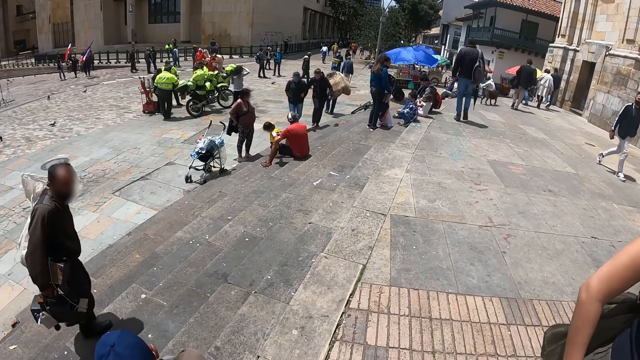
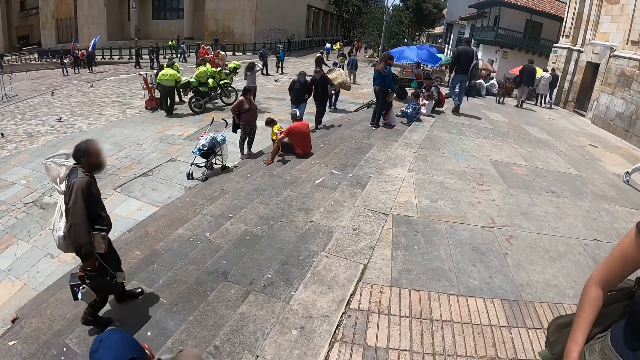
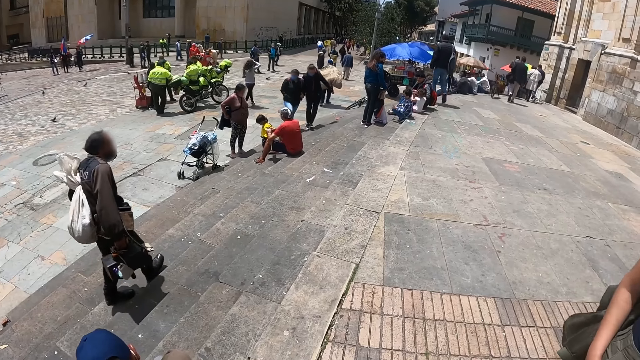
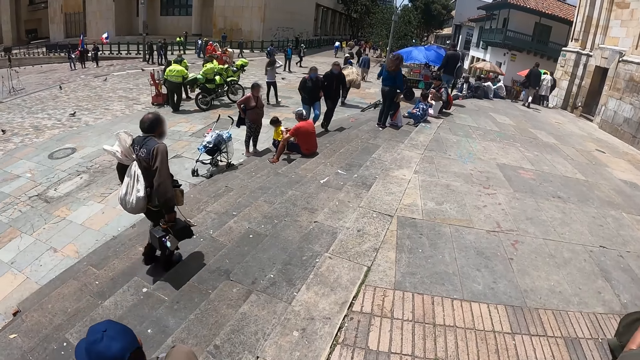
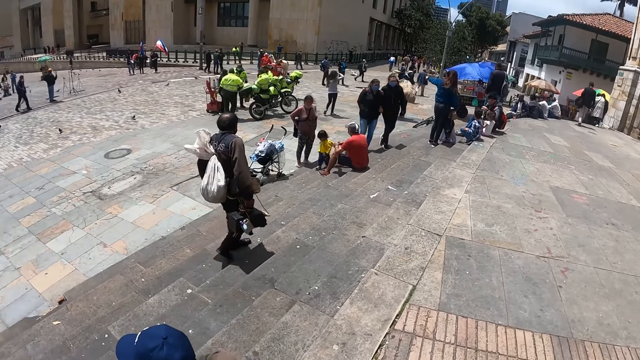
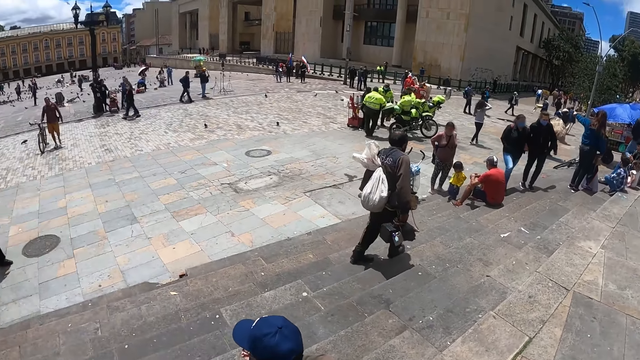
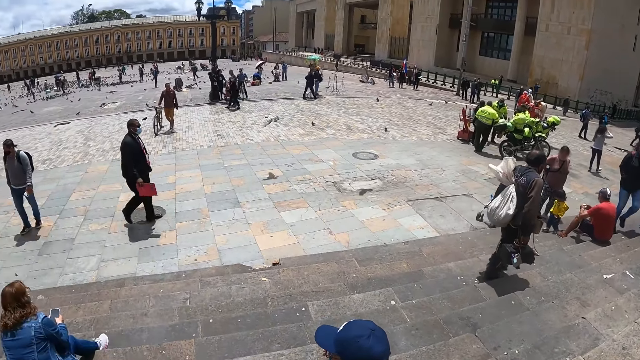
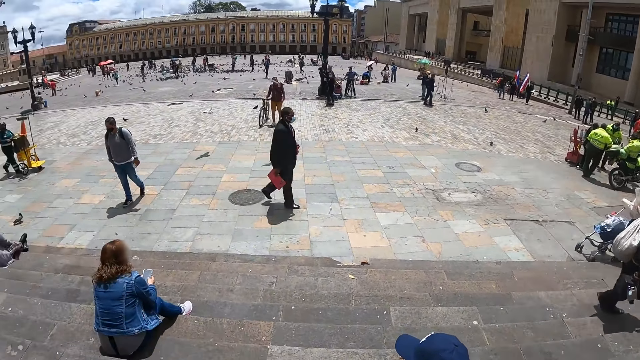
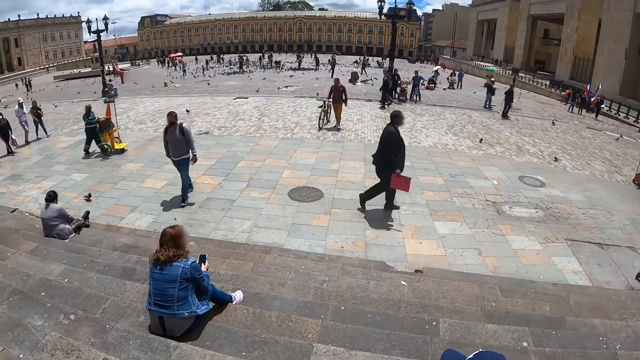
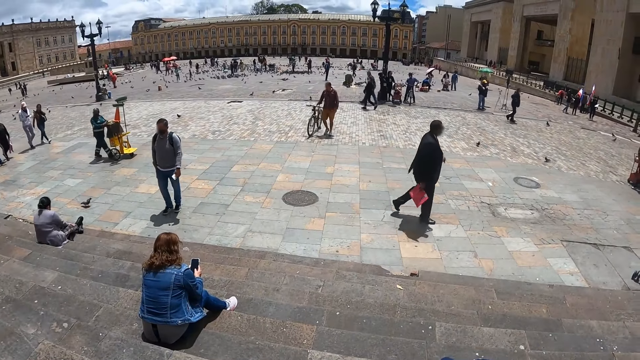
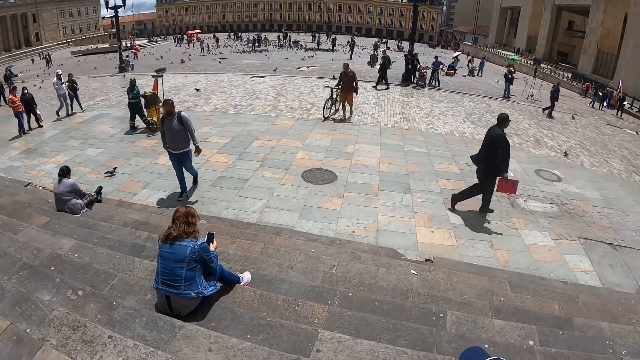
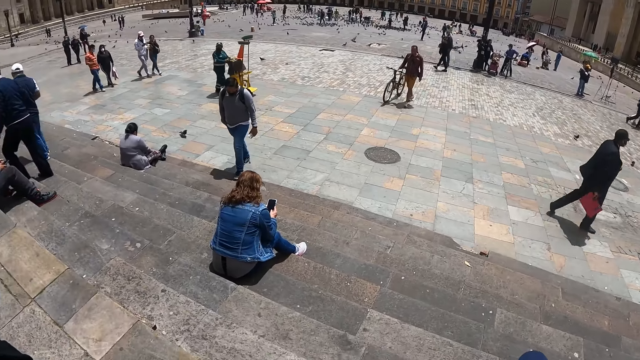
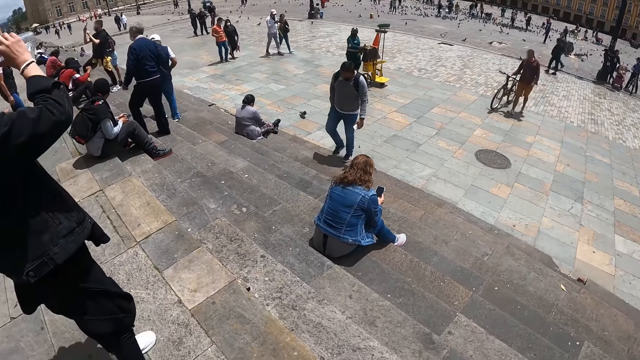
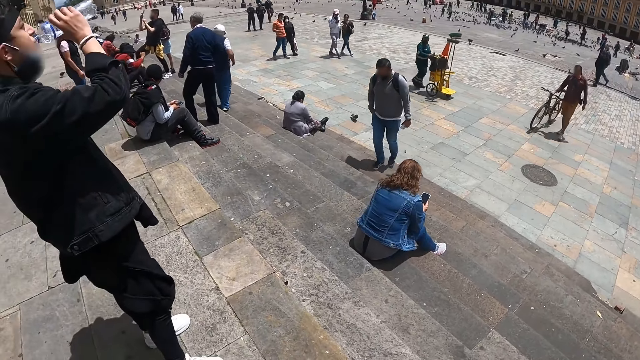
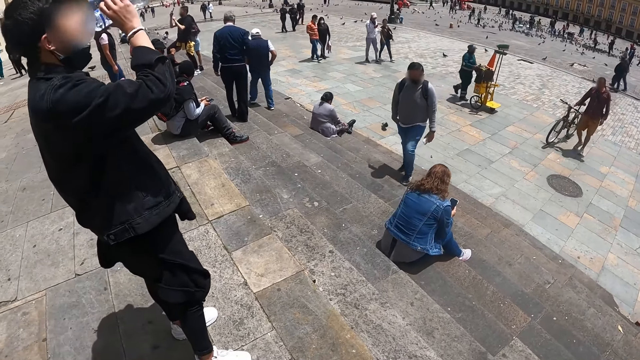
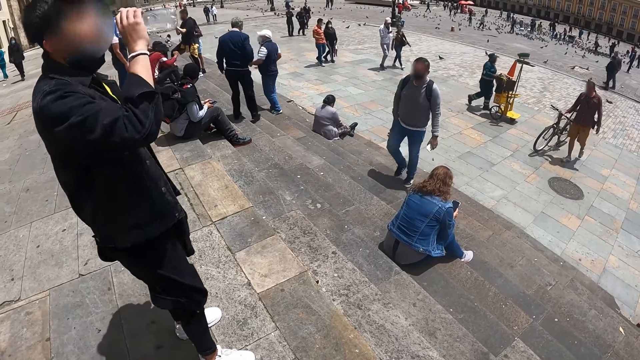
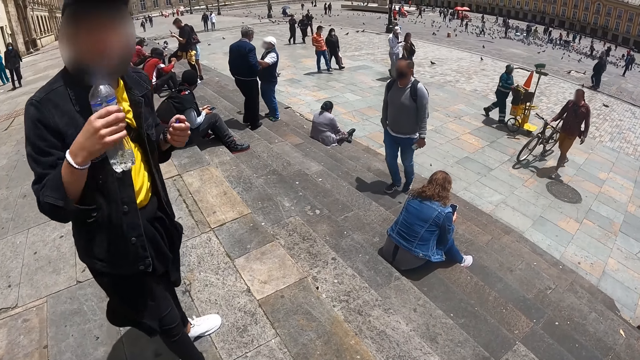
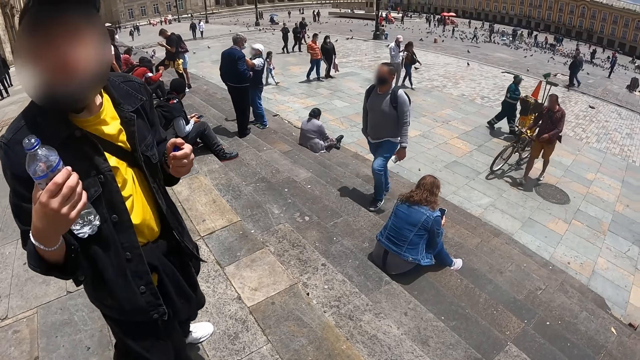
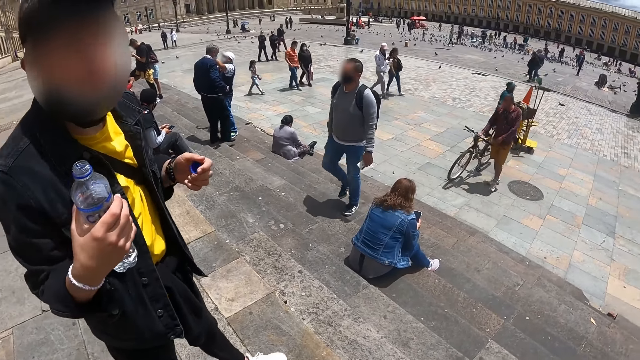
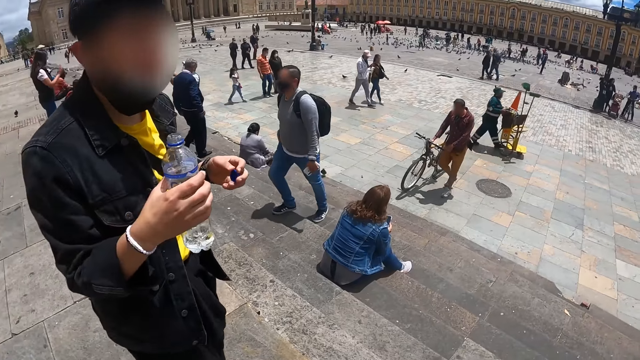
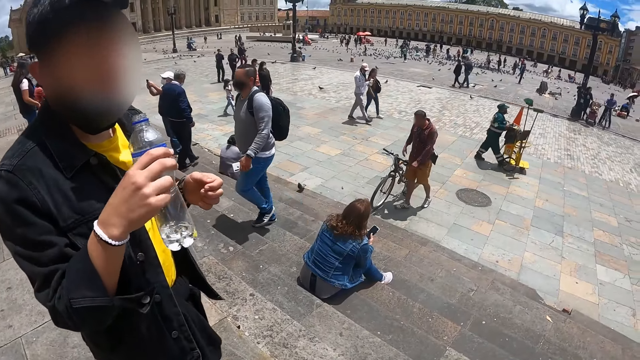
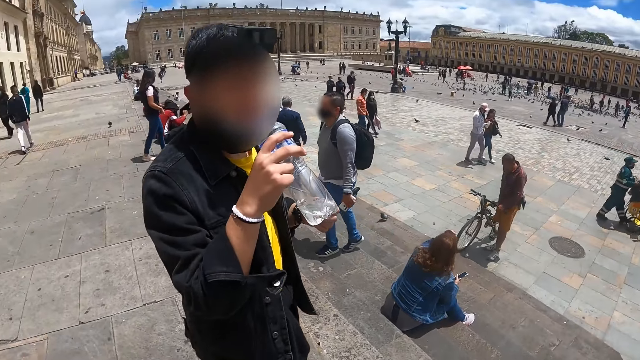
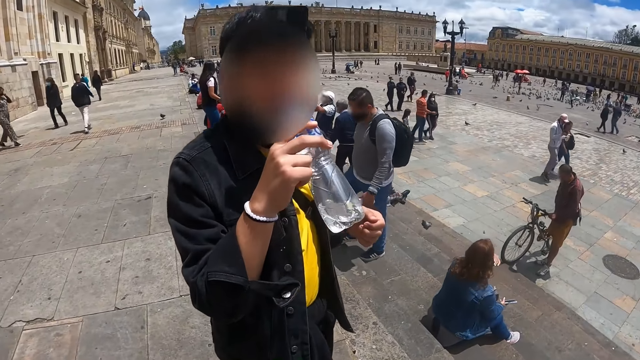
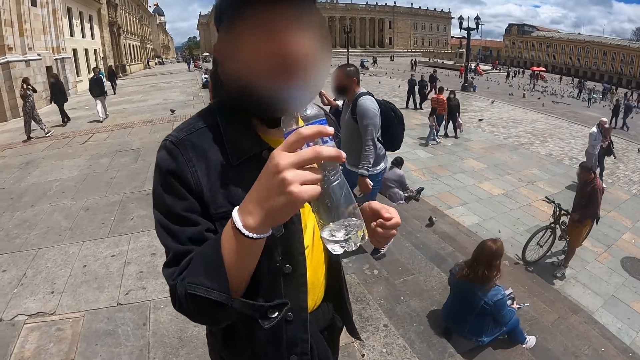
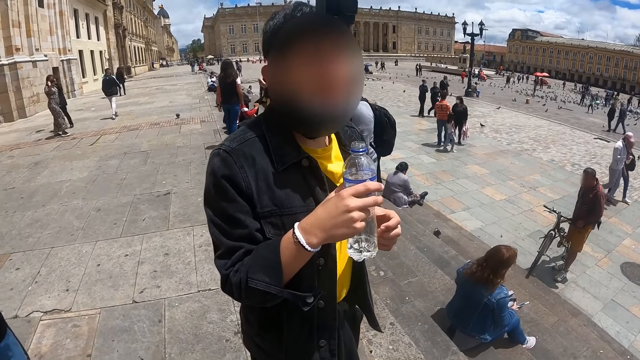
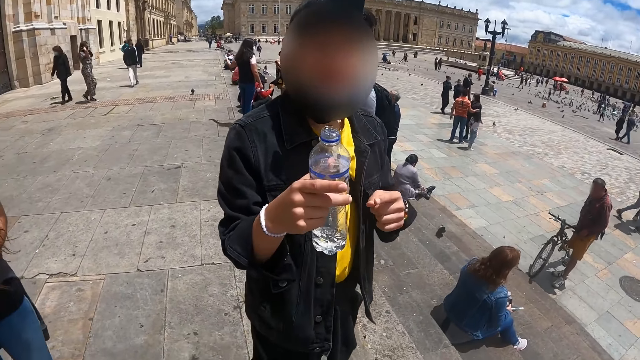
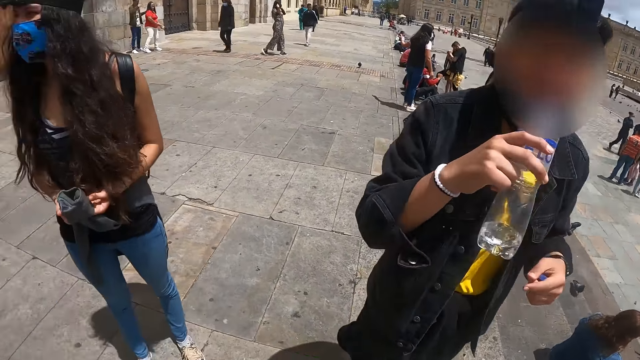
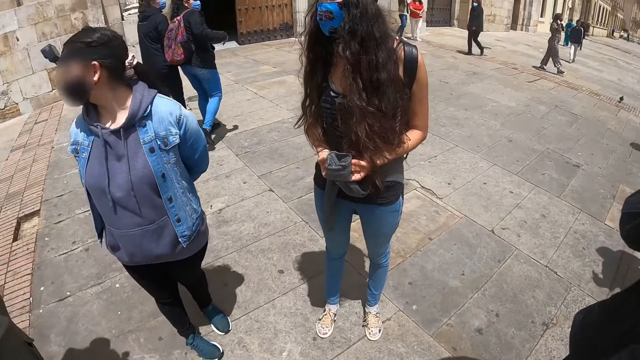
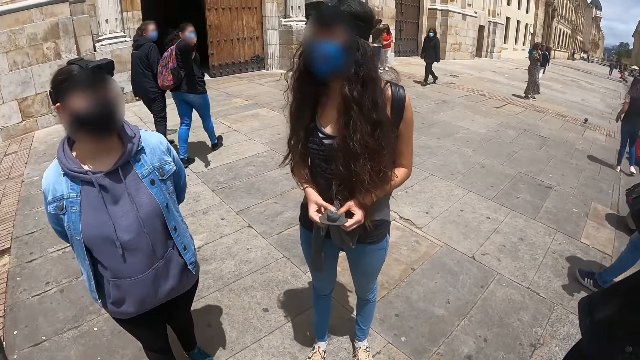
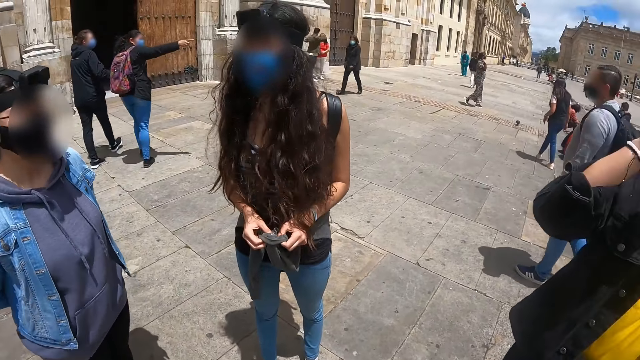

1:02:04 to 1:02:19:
The camera wearer turns around the street.

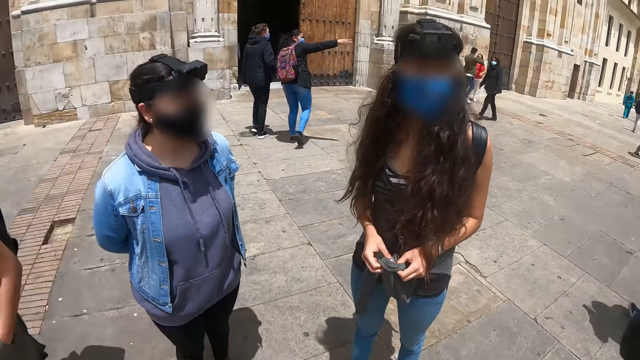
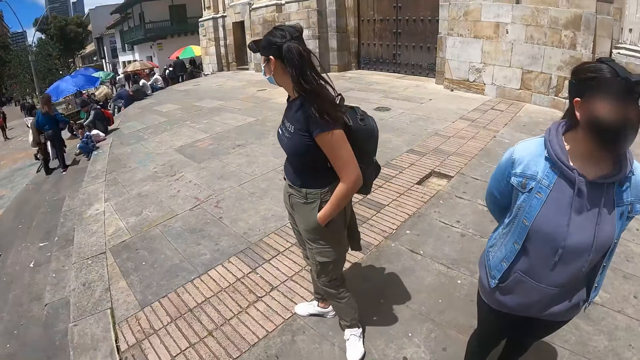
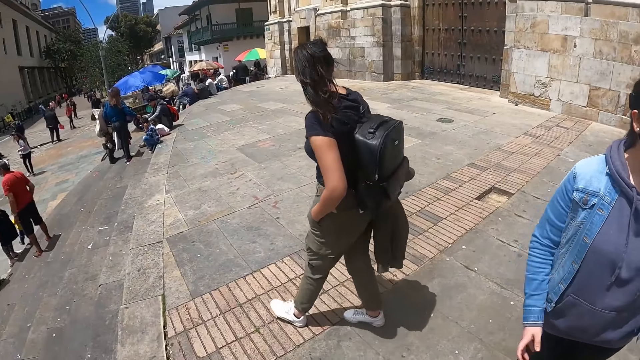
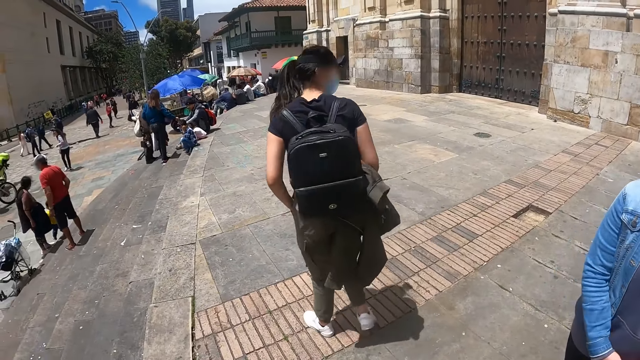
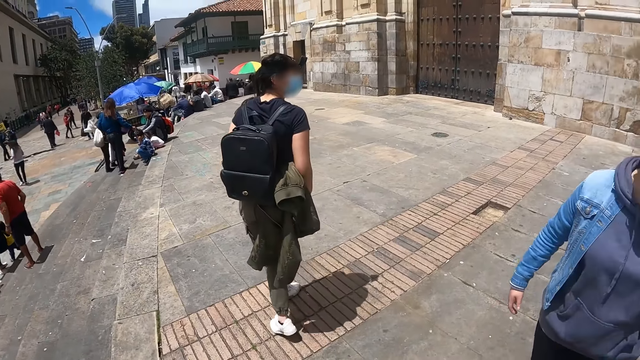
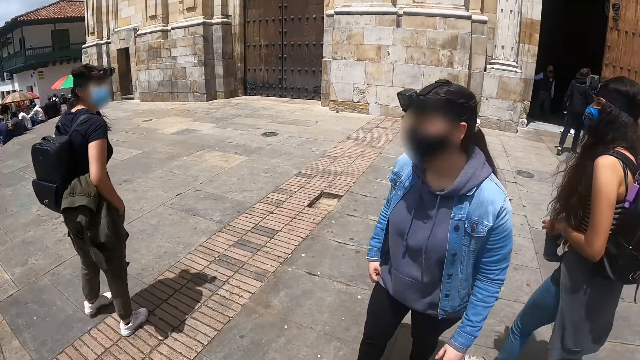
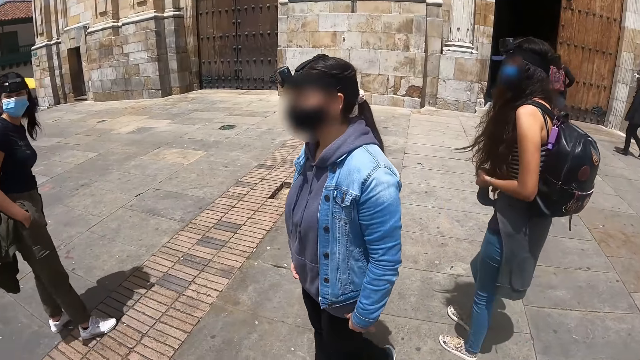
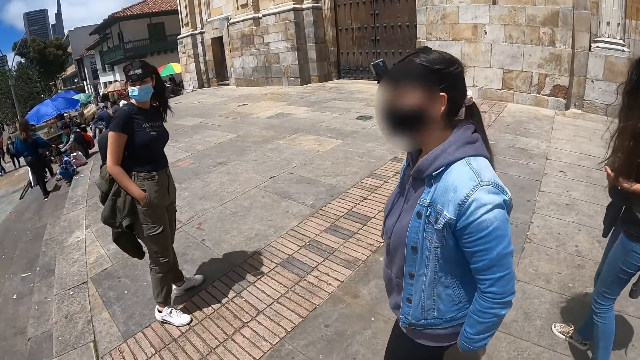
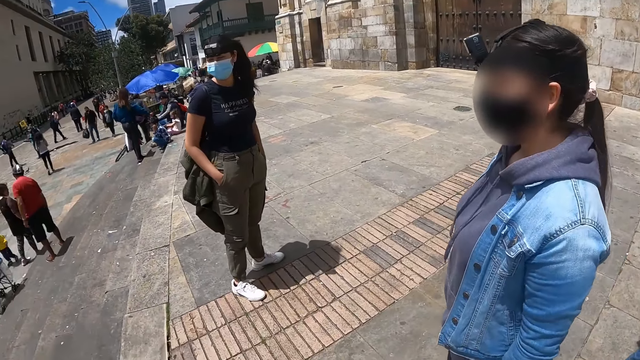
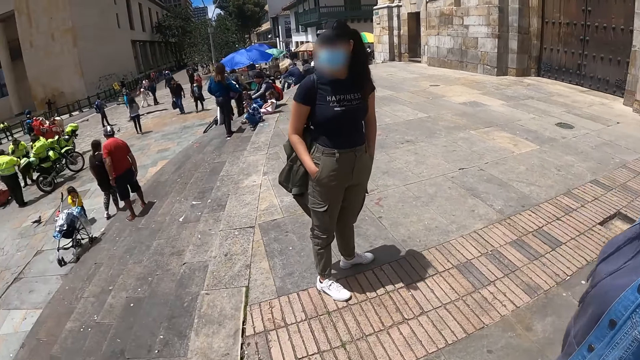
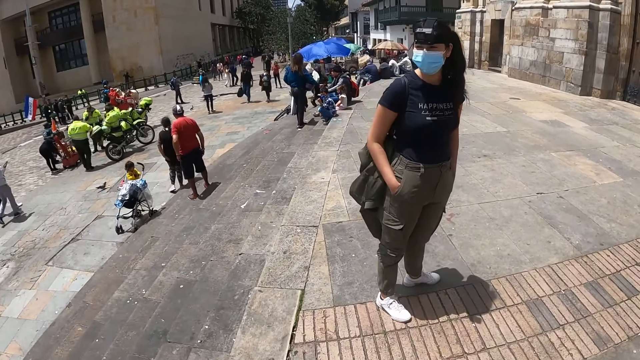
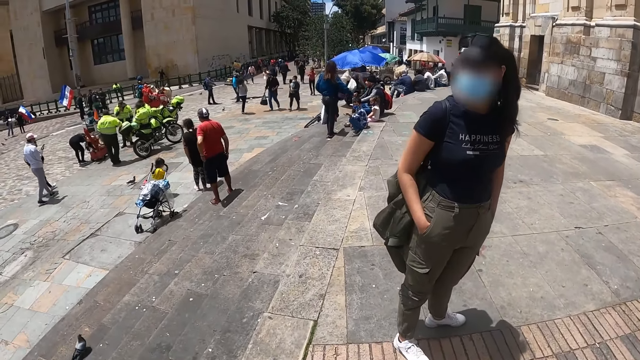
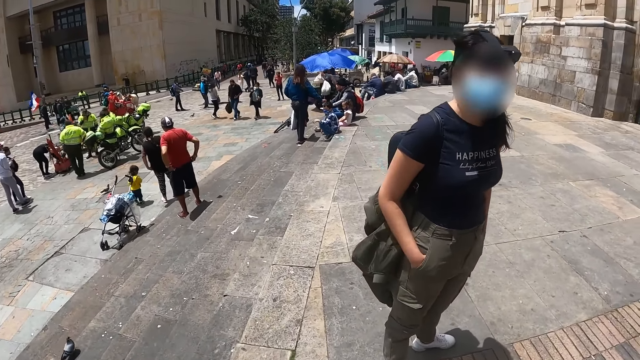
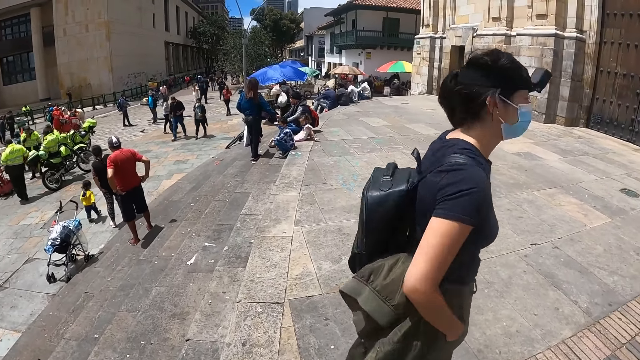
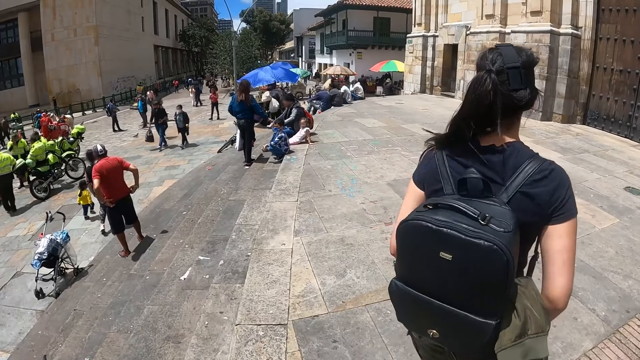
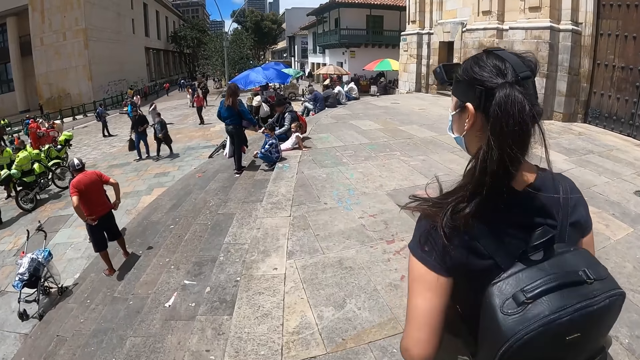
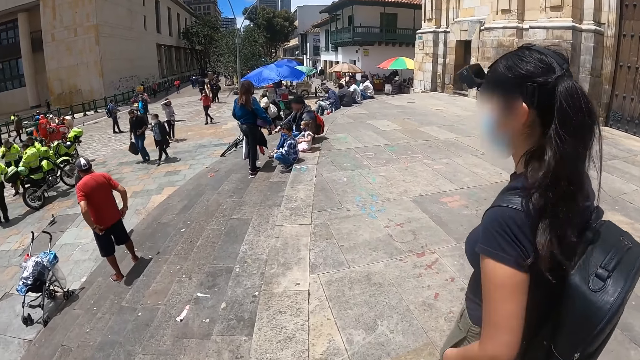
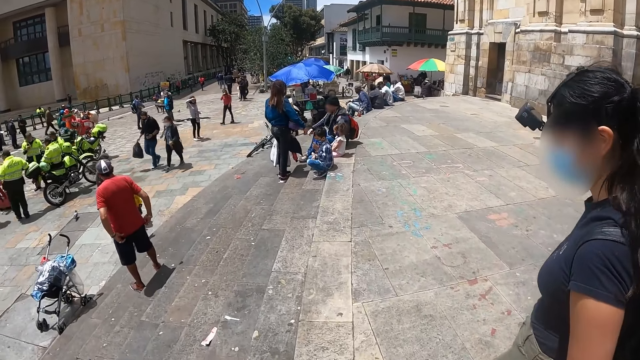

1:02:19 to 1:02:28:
The camera wearer walks along the street.
